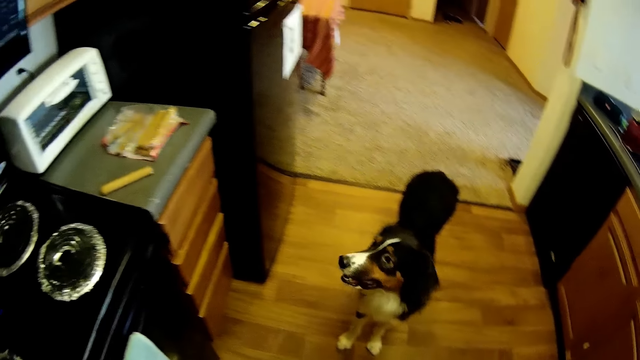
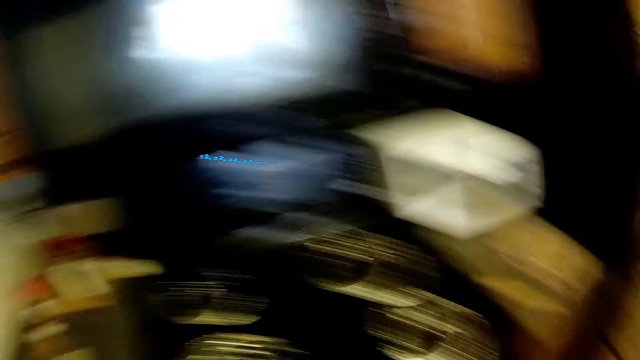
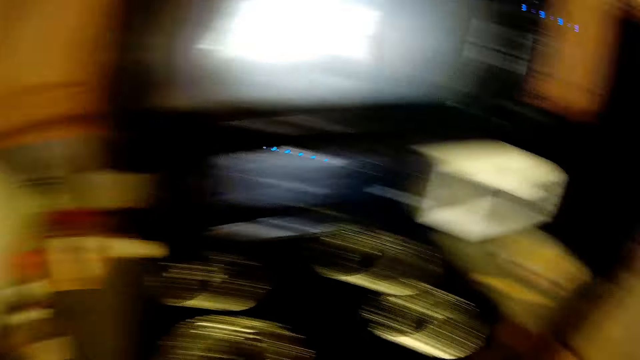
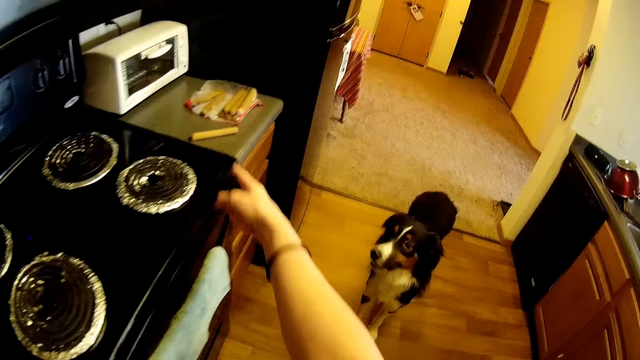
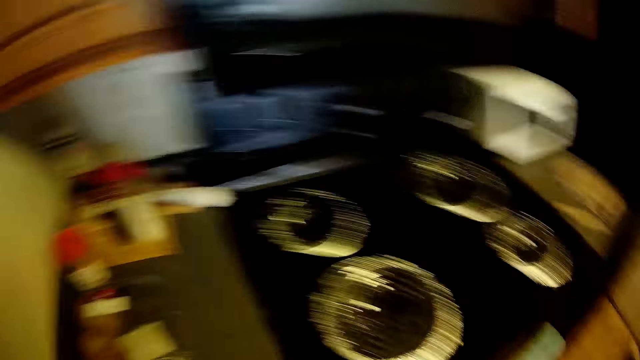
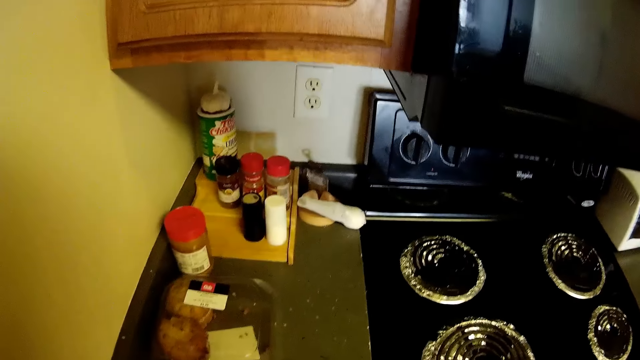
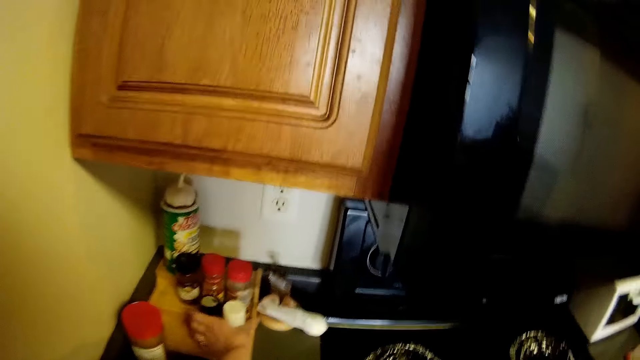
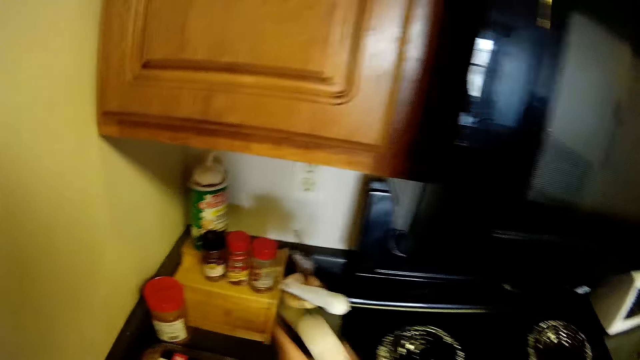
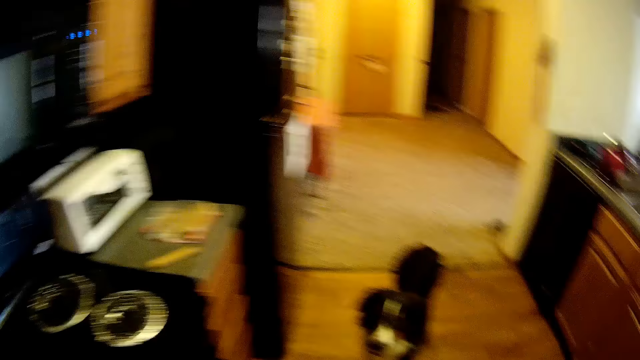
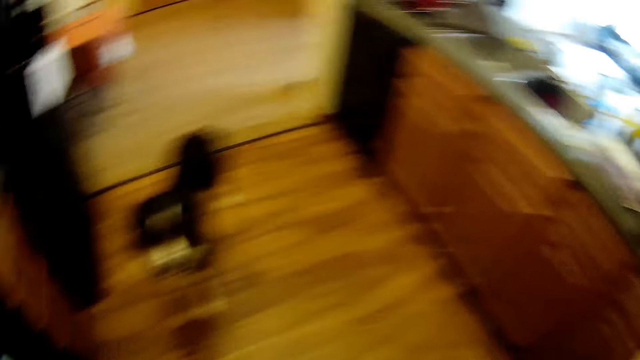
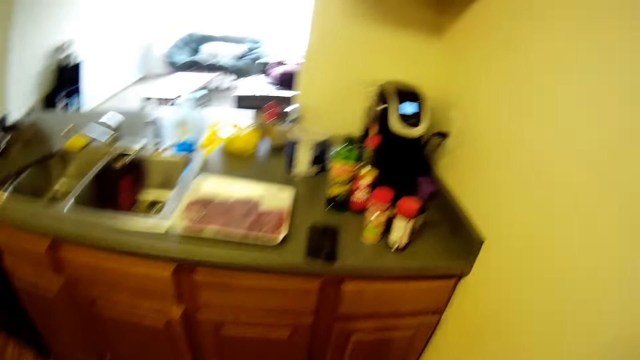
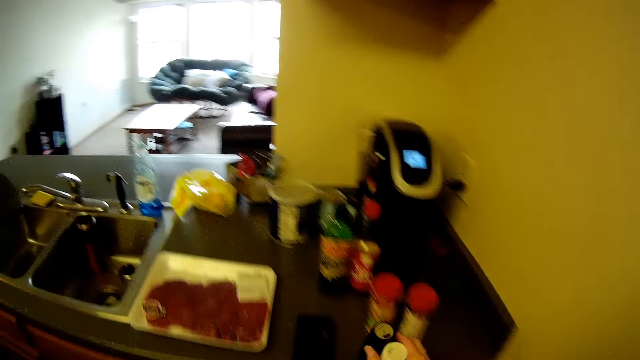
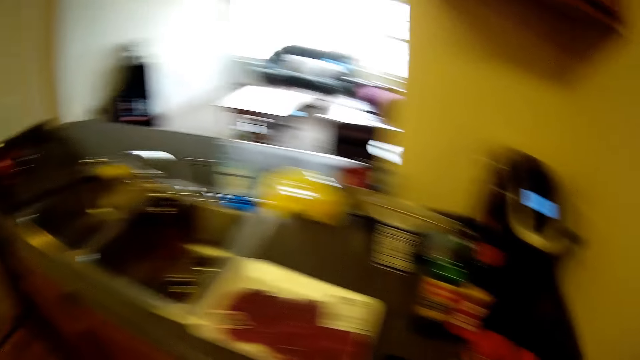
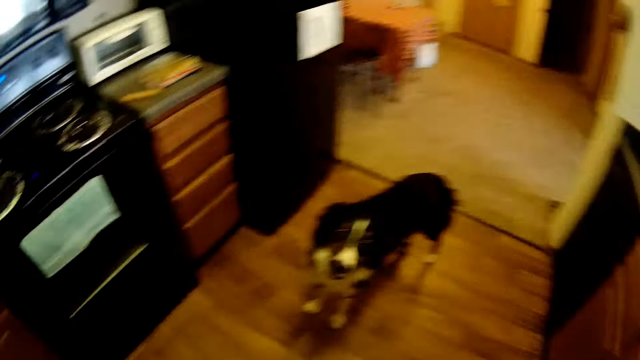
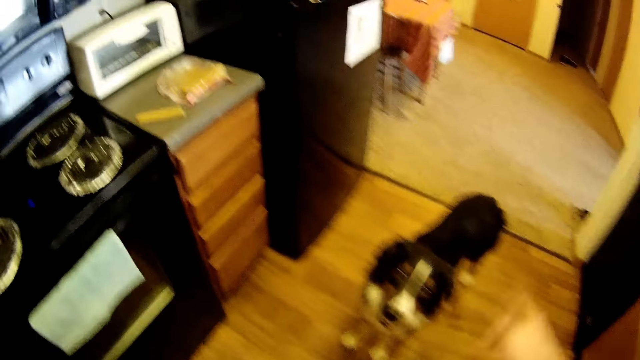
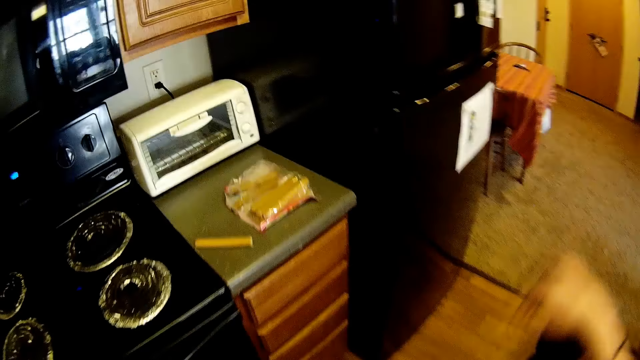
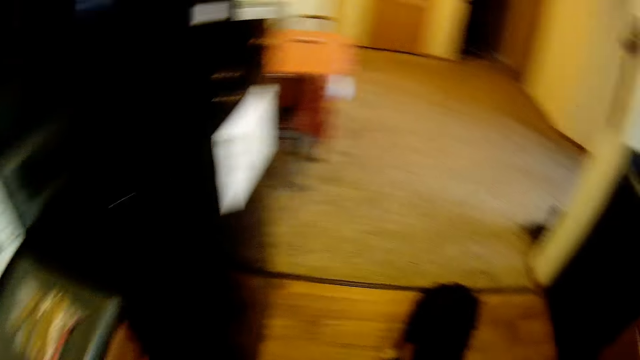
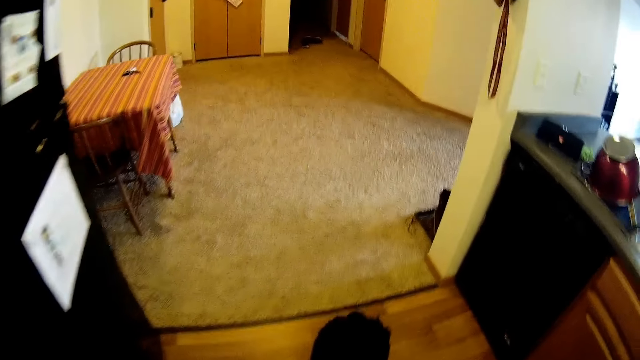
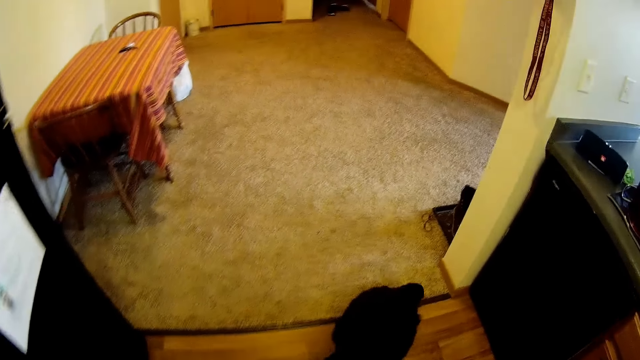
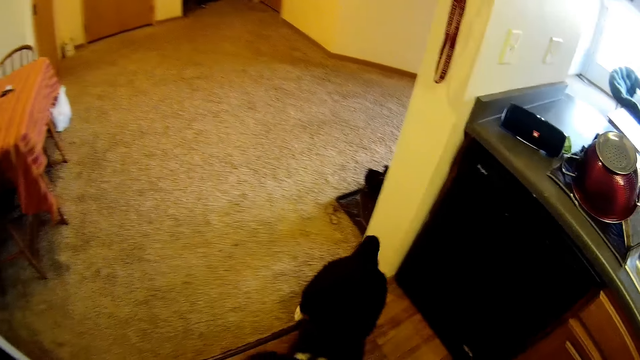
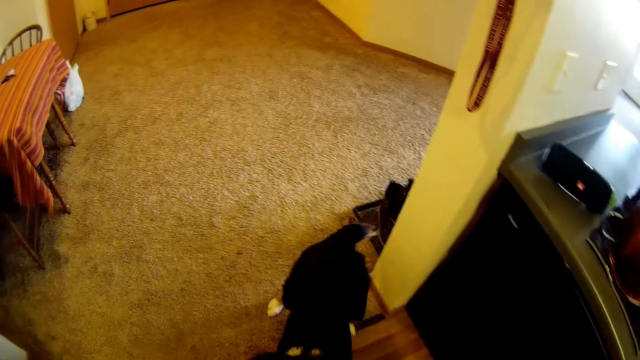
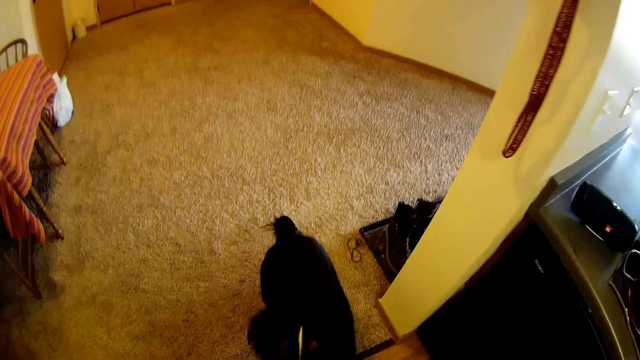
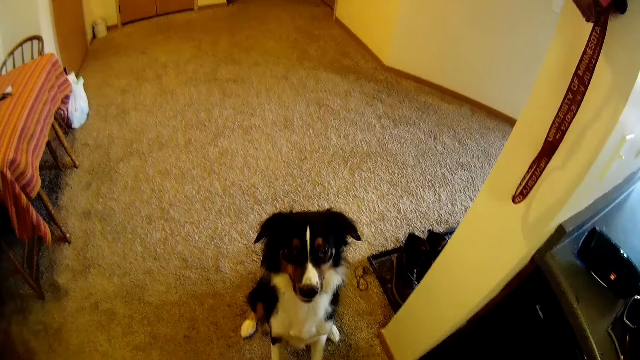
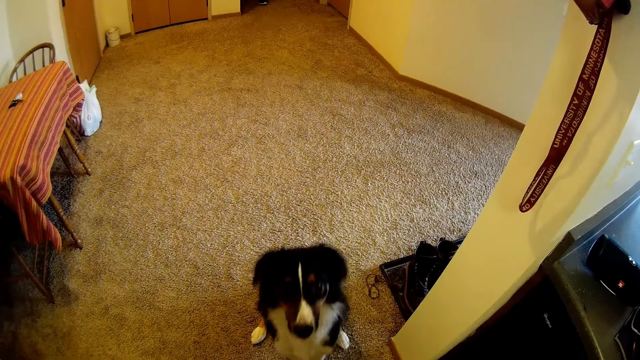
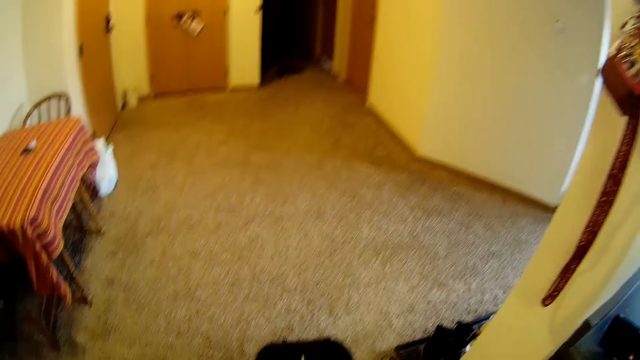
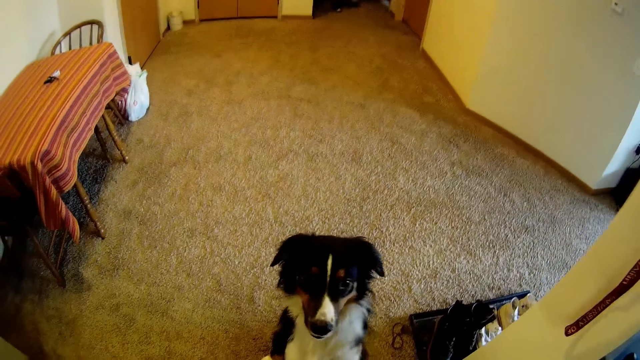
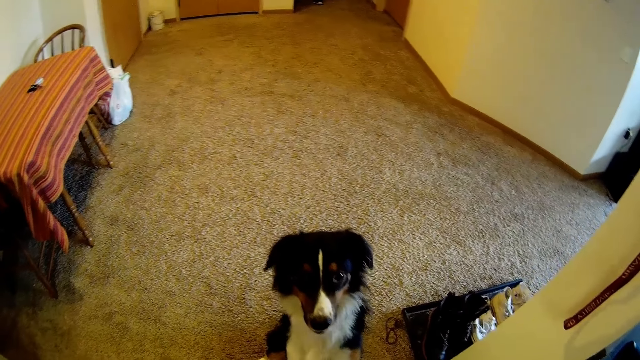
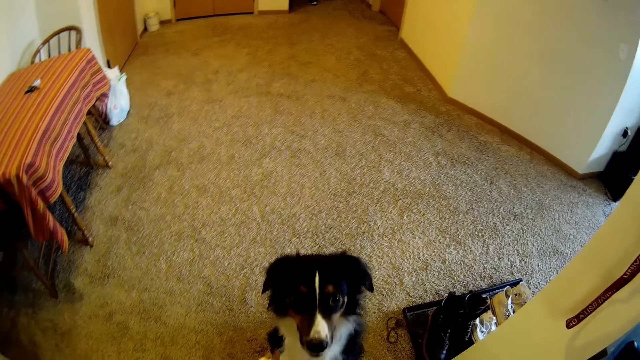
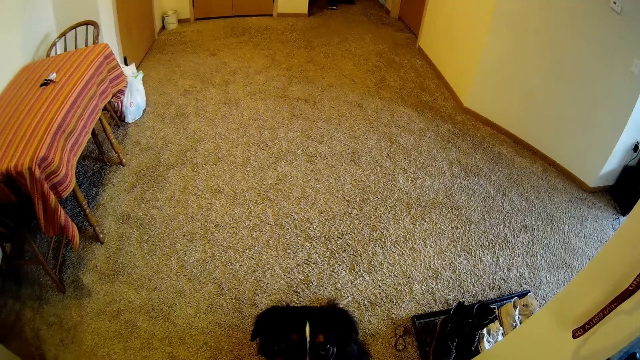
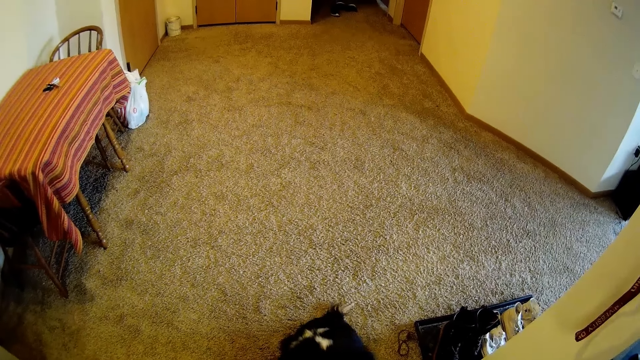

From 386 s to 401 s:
The camera wearer points with his index finger. He picks up a bottle of spice and places the bottle on the kitchen's worktop. He turns around. He gestures with his hand. He picks up the hotdog from the kitchen counter. He looks at the dog.

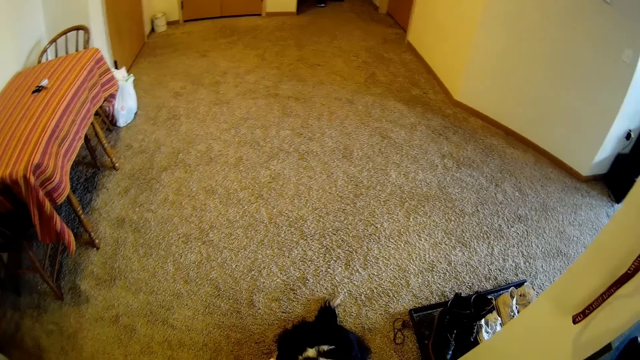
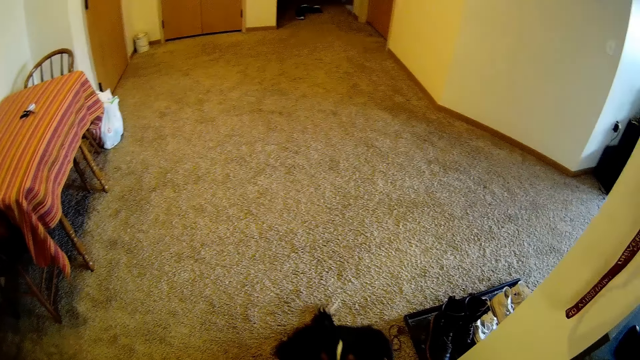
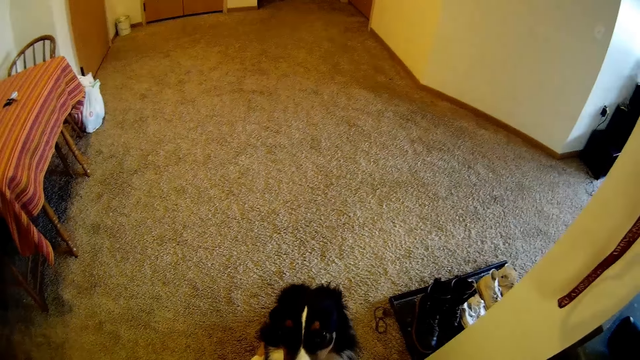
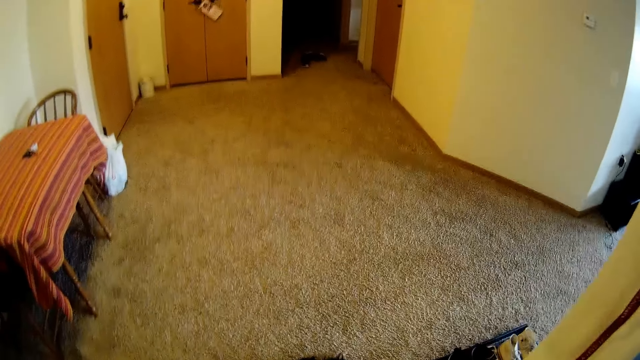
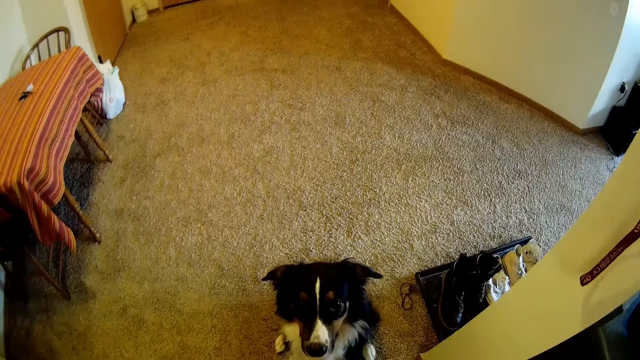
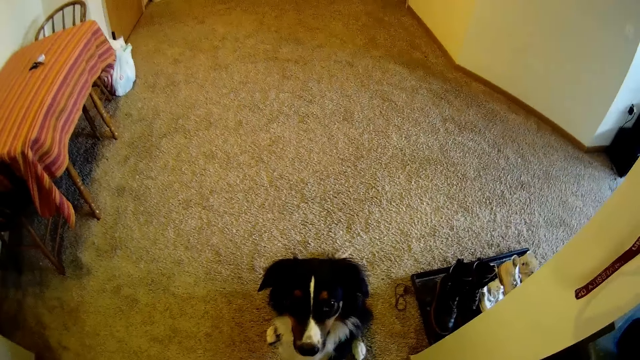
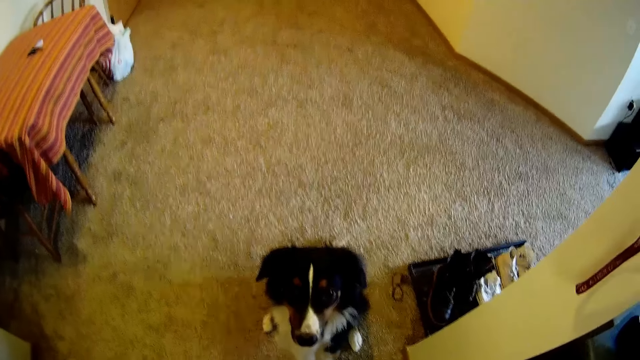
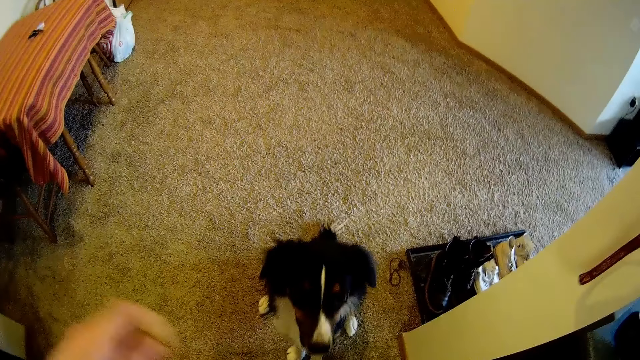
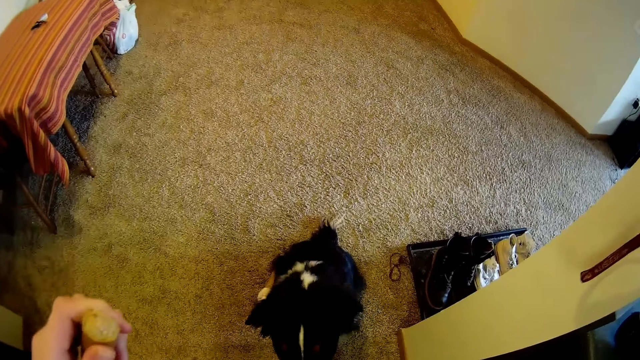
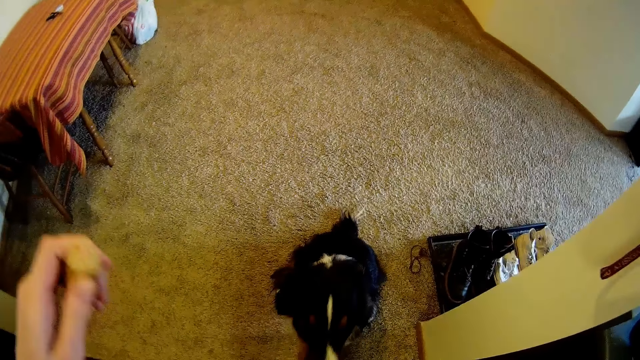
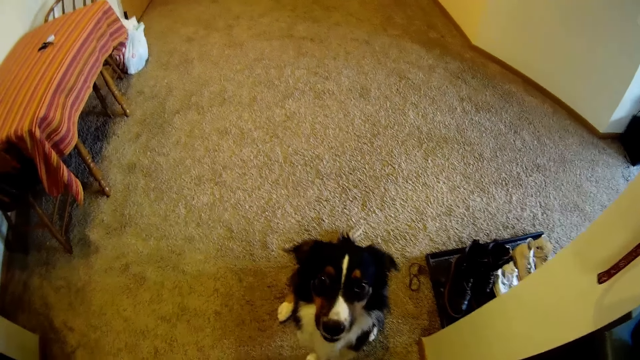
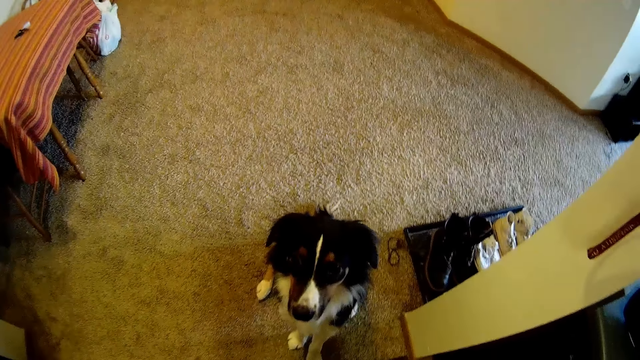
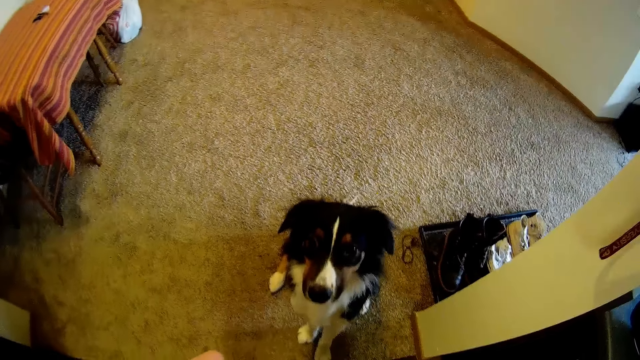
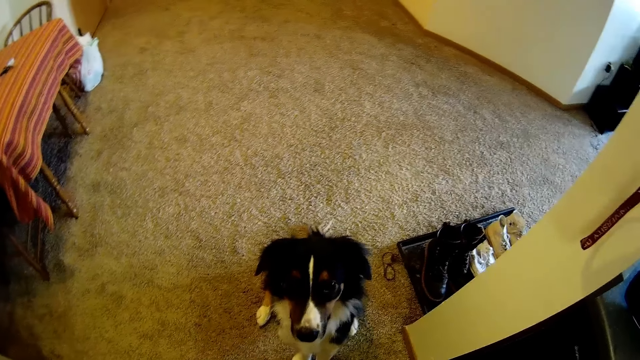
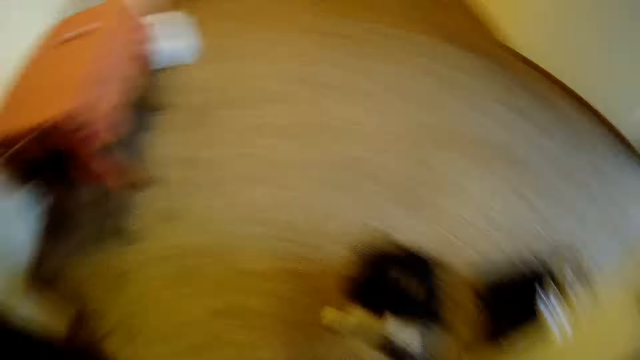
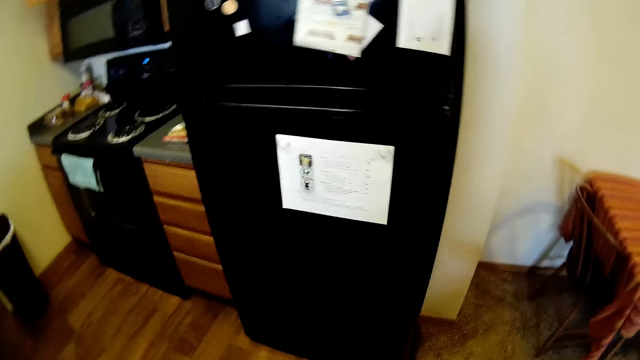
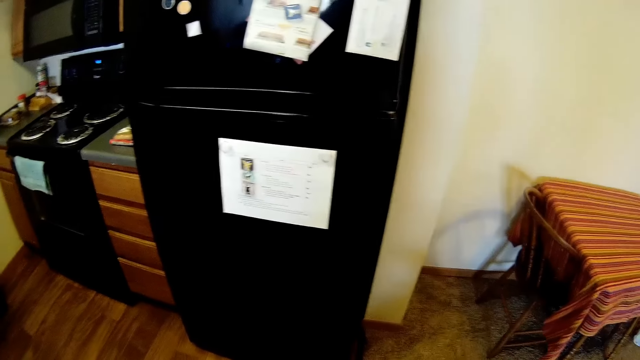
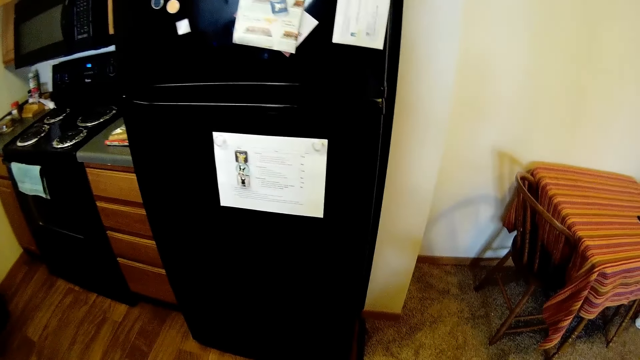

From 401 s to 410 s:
The camera wearer feeds the dog. He lifts his hand holding a sausage.
